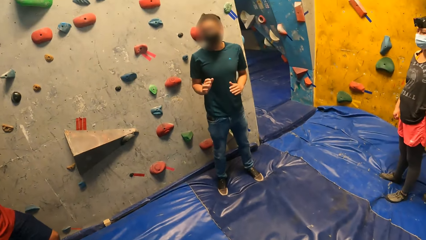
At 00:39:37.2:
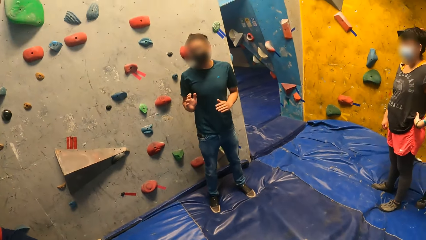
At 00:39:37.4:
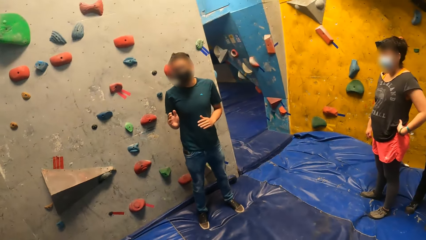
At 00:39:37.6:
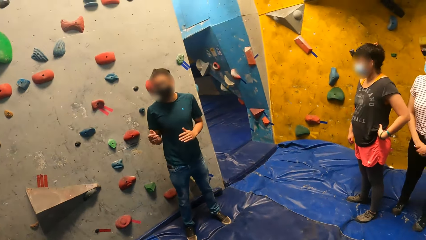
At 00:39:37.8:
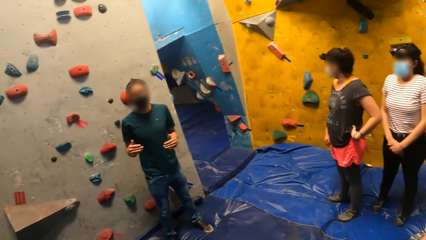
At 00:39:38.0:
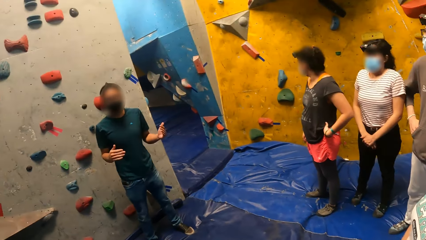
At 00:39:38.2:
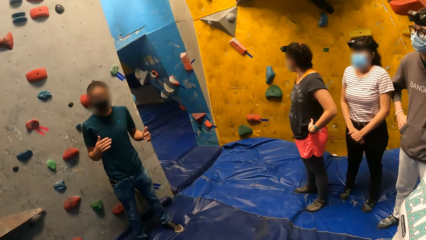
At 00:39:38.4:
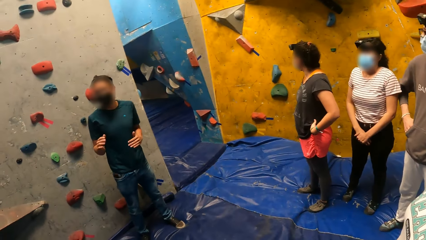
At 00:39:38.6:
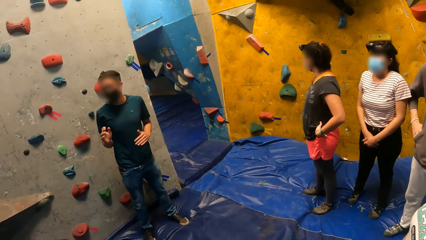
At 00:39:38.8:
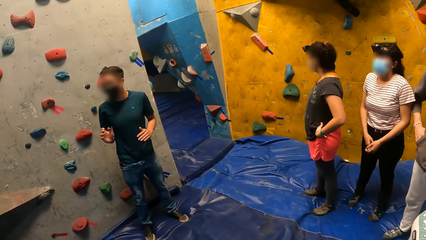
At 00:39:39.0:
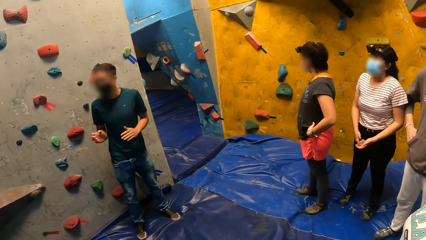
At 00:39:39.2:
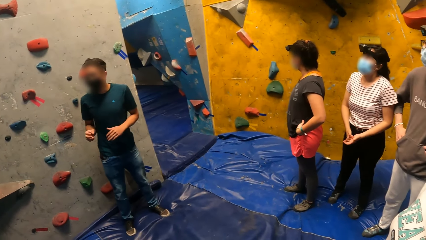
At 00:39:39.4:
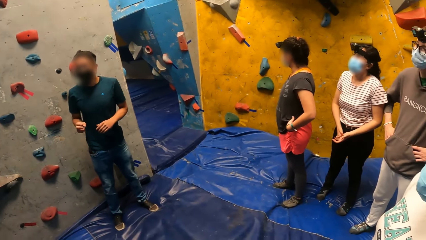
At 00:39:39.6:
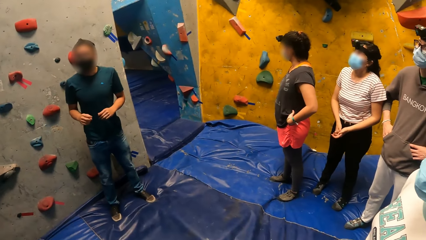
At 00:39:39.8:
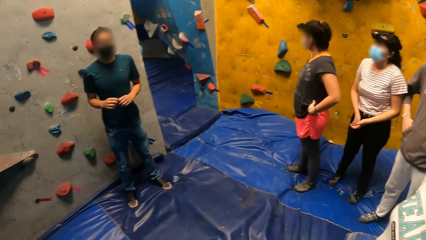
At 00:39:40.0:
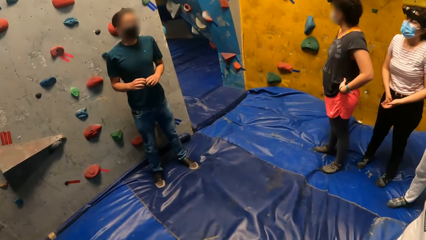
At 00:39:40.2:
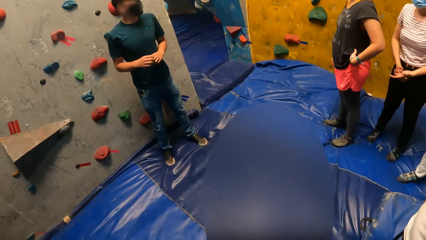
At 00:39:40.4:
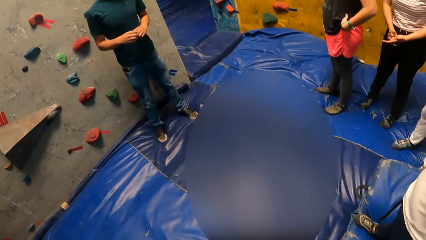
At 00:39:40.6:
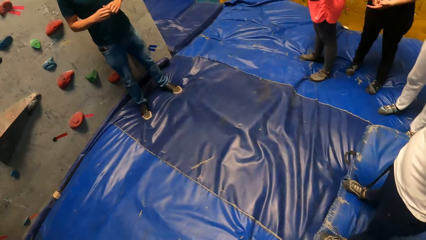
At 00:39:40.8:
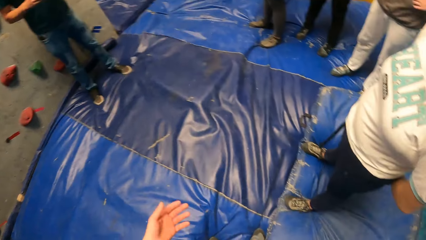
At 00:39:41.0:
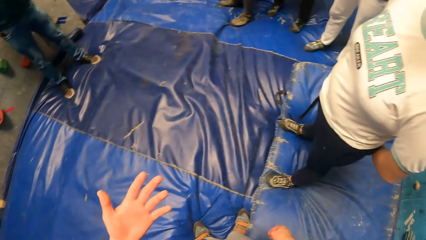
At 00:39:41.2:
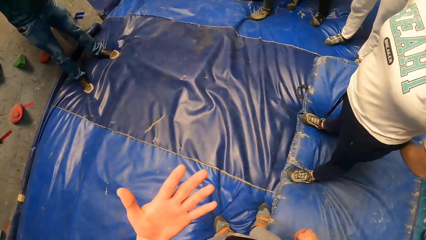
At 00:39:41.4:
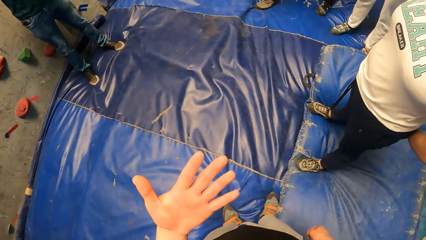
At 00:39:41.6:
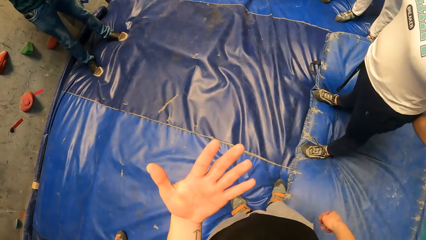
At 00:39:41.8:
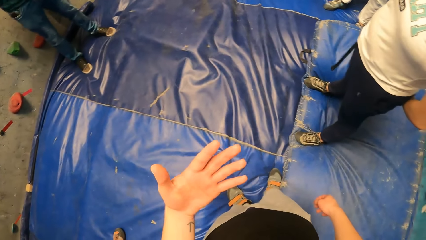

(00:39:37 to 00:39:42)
A man explains something.

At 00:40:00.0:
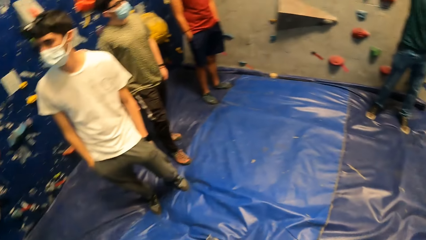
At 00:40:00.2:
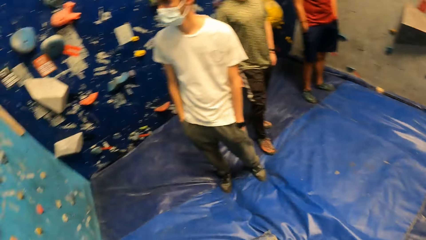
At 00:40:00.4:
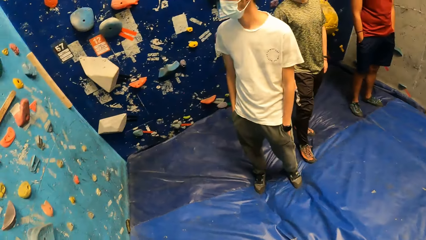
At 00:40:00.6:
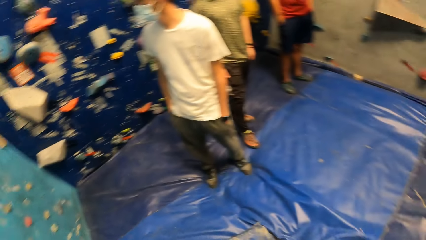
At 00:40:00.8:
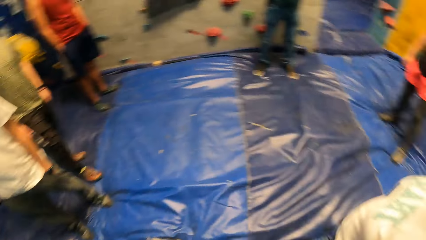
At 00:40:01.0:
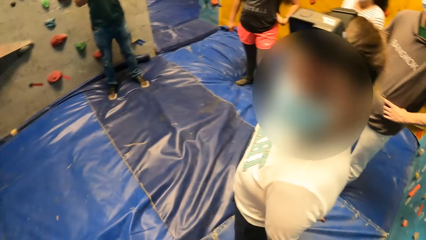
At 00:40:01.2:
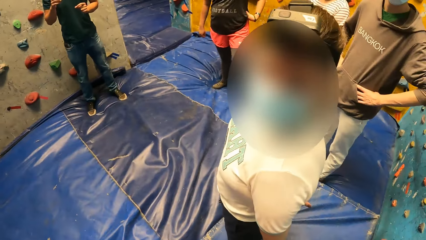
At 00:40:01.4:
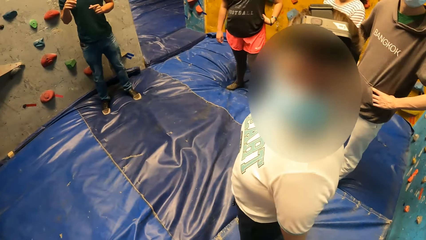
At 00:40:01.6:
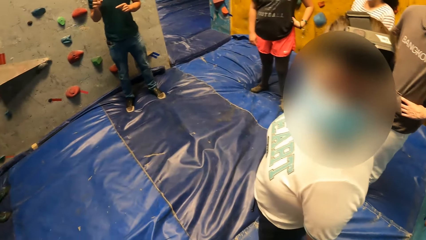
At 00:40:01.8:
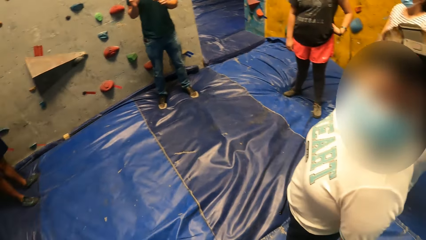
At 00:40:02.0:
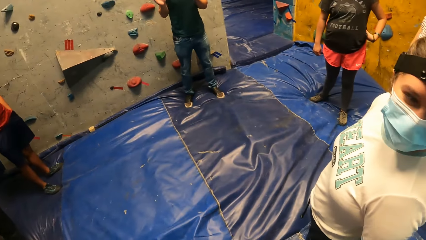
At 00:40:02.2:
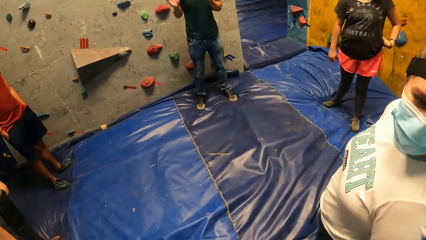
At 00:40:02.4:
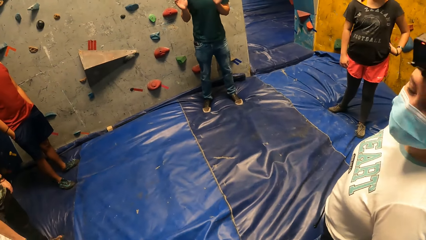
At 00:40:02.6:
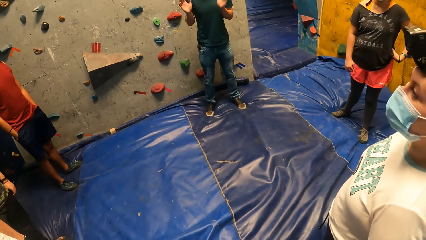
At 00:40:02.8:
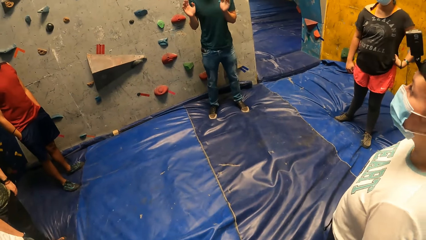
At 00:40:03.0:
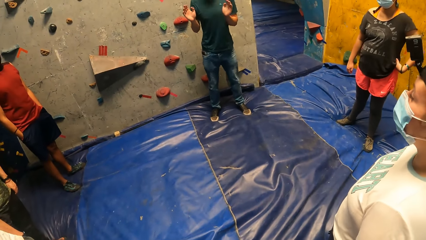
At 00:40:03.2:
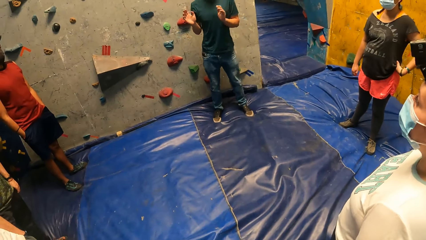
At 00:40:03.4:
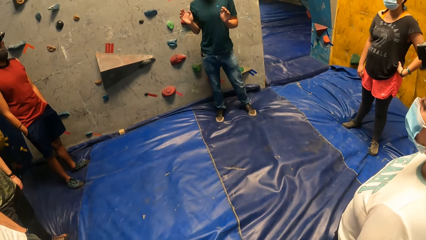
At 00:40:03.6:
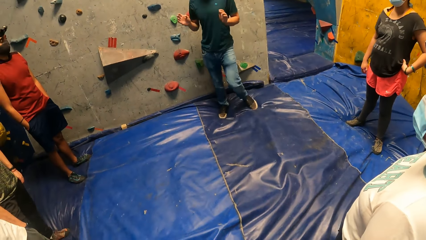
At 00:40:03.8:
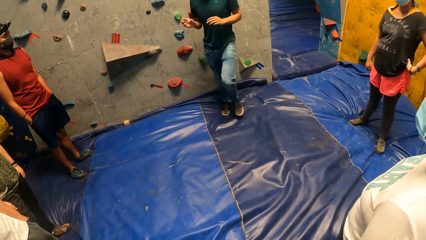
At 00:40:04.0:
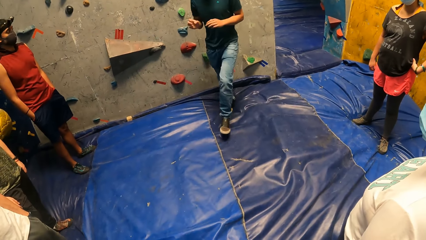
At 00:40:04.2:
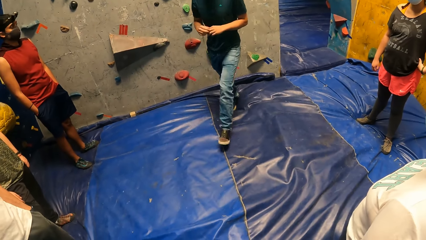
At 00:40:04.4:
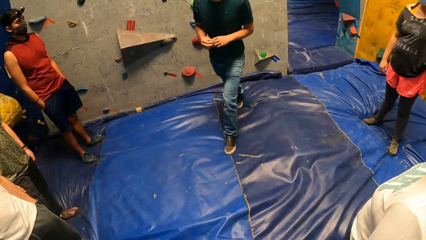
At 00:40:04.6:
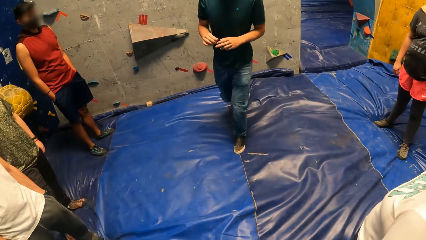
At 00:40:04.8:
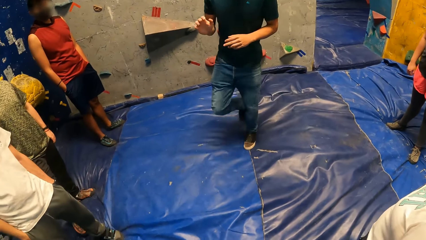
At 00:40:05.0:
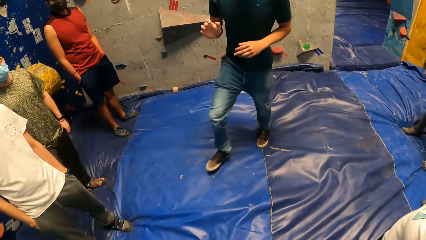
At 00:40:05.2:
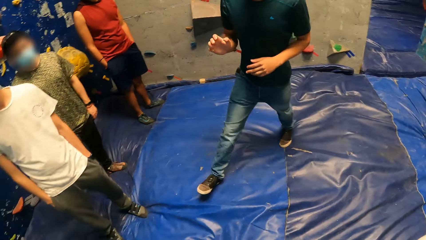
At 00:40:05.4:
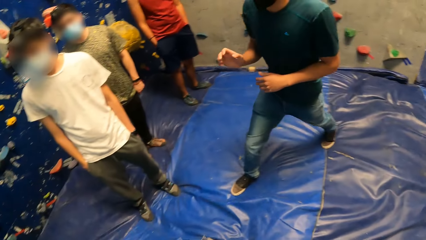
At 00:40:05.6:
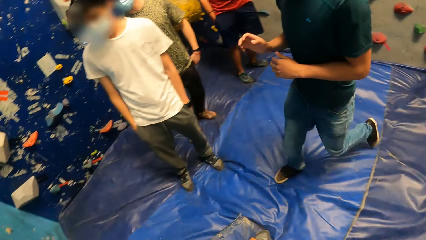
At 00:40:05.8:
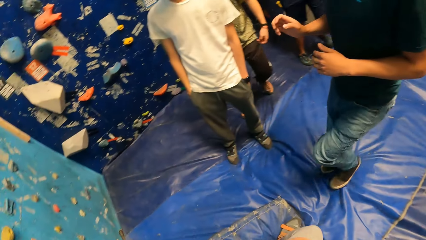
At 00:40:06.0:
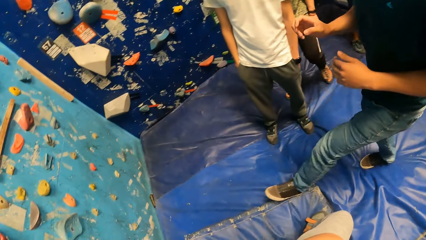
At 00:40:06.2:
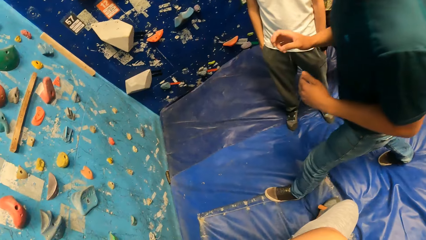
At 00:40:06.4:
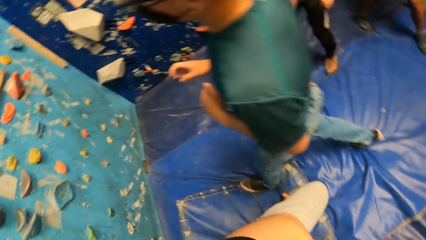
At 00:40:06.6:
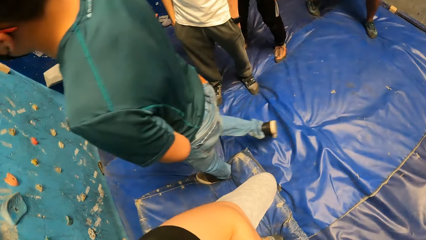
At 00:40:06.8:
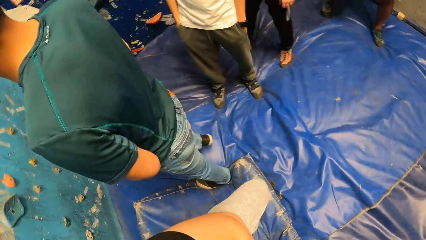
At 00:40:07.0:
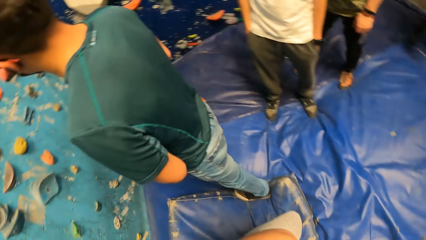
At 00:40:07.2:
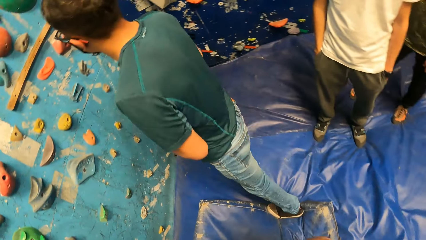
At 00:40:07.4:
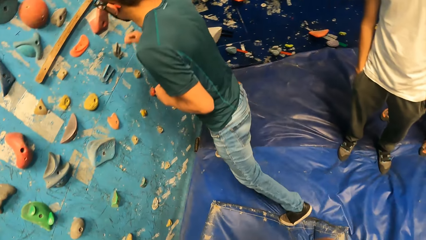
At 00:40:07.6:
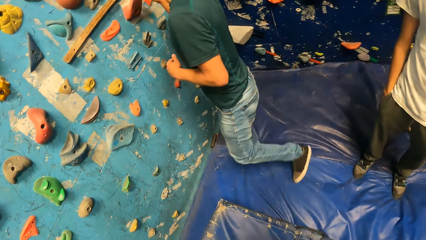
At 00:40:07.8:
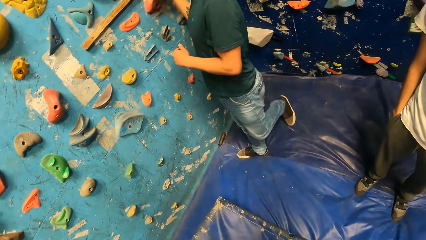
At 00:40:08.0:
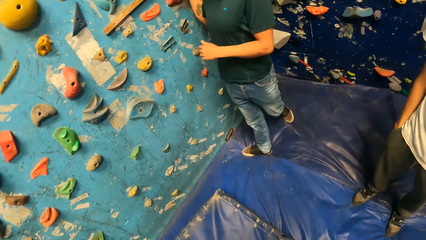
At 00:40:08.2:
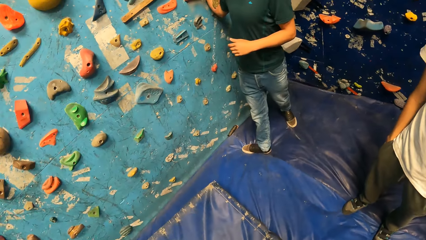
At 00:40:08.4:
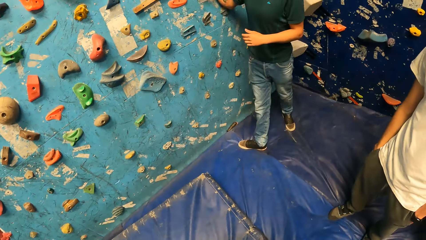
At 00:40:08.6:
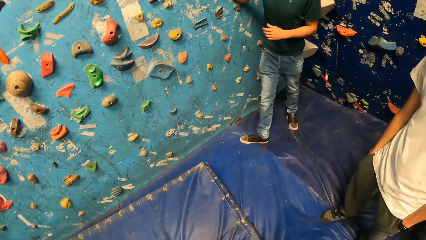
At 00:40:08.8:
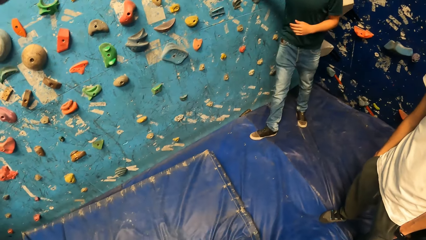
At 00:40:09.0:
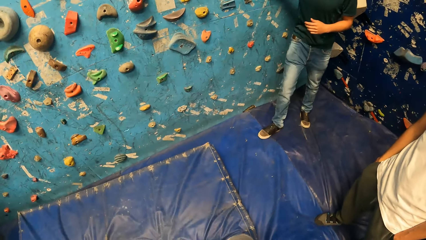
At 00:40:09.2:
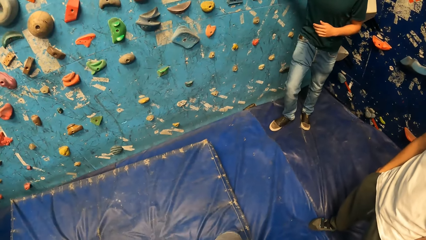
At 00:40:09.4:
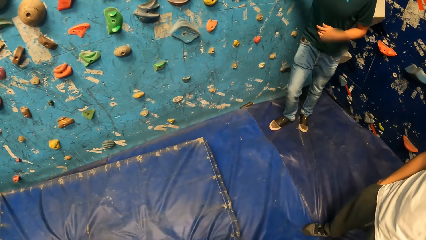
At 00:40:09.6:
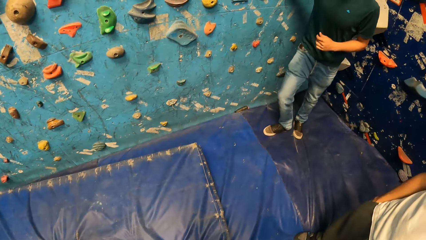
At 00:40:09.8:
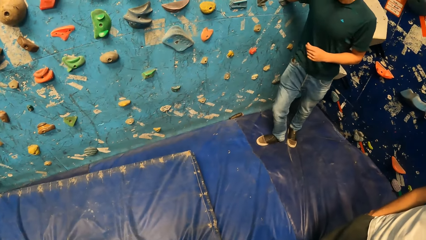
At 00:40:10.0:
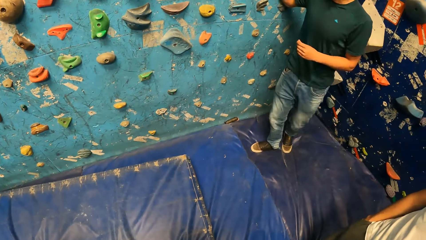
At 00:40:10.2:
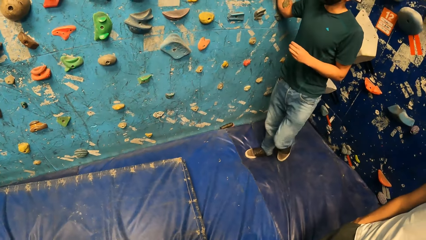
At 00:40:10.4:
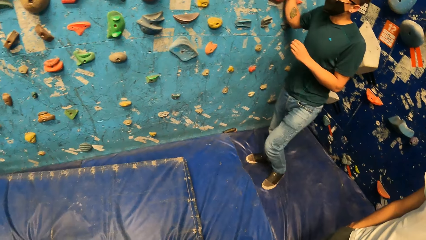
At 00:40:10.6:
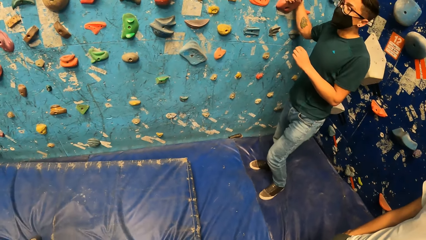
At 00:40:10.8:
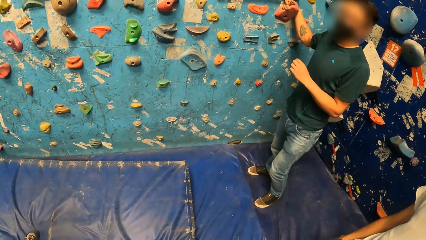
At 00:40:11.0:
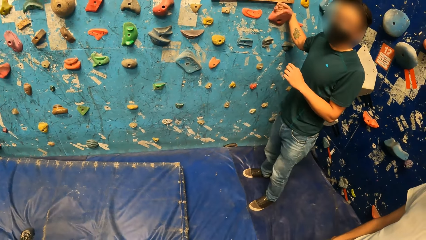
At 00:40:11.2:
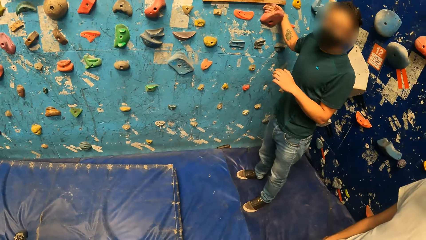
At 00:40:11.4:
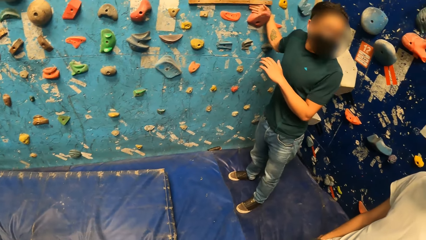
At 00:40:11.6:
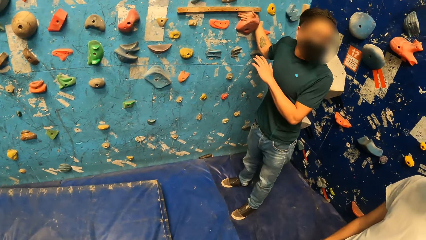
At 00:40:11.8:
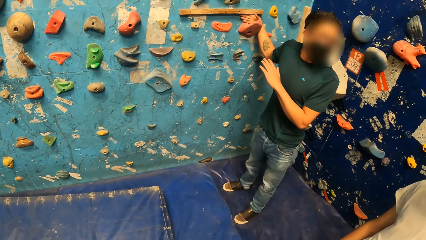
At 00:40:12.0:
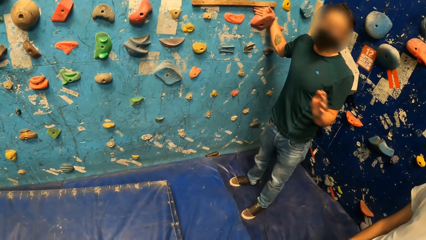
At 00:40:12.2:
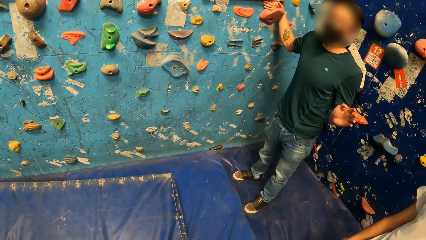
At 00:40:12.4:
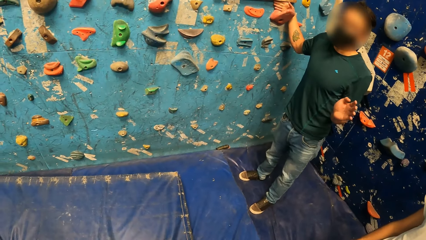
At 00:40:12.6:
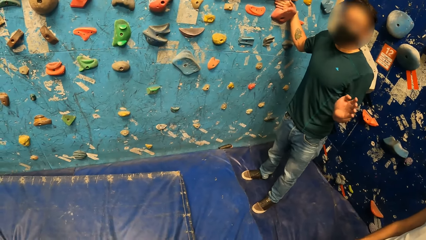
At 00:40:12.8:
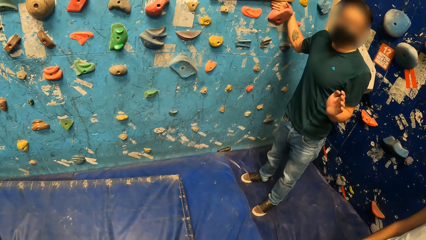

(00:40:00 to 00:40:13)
A woman looks at the wall. A man walks around. The man touches the wall and holds a sticker.
